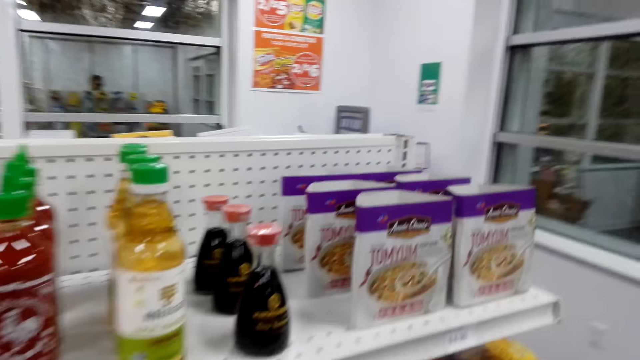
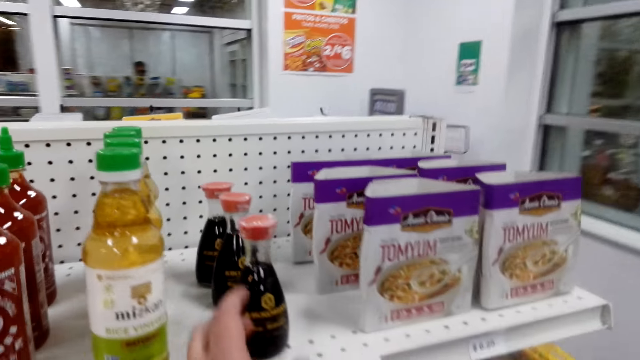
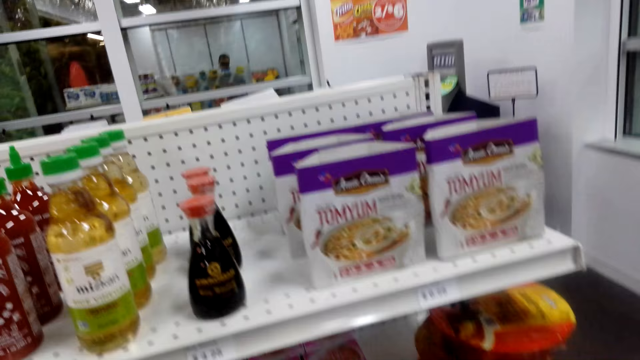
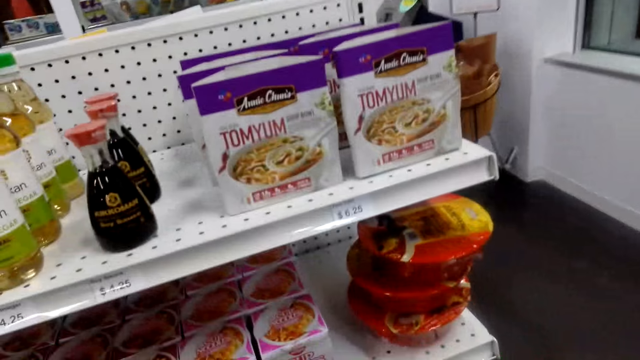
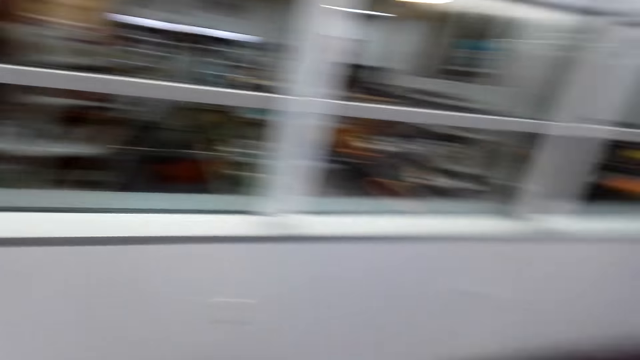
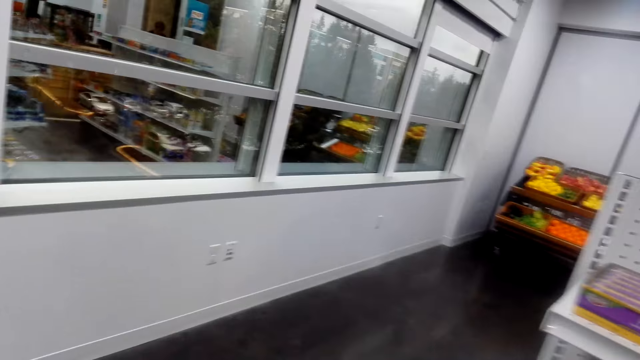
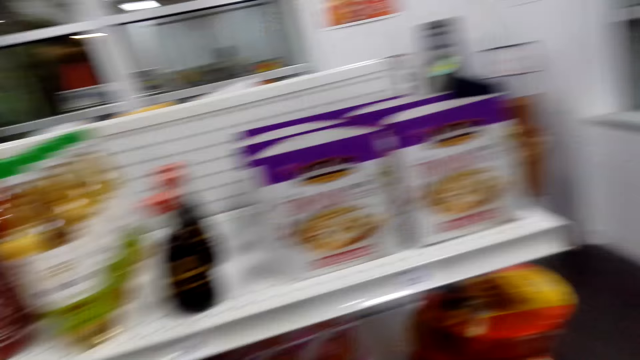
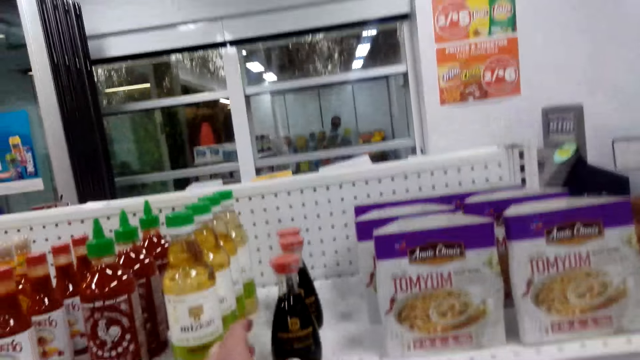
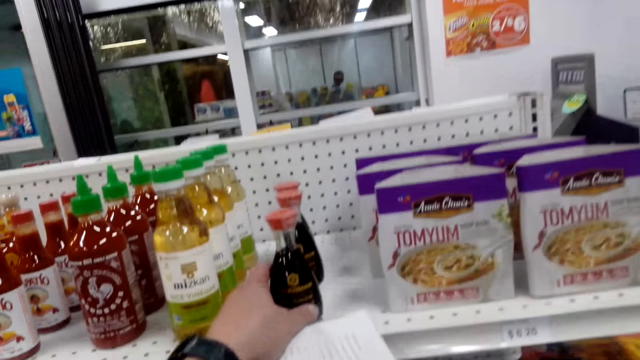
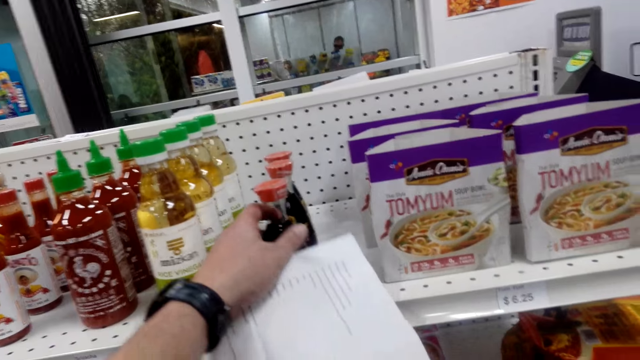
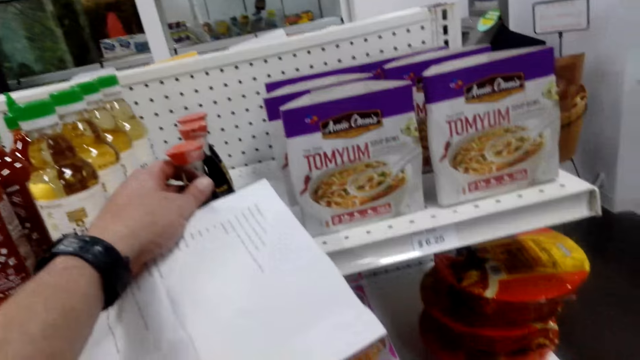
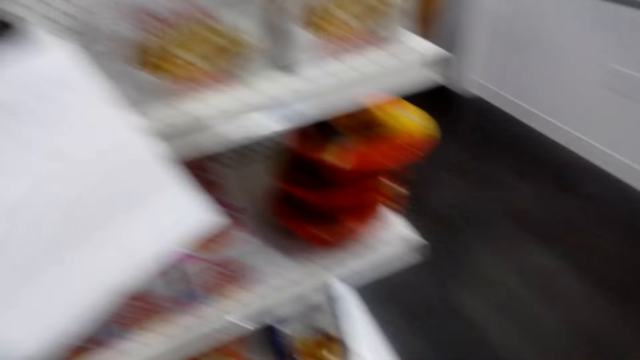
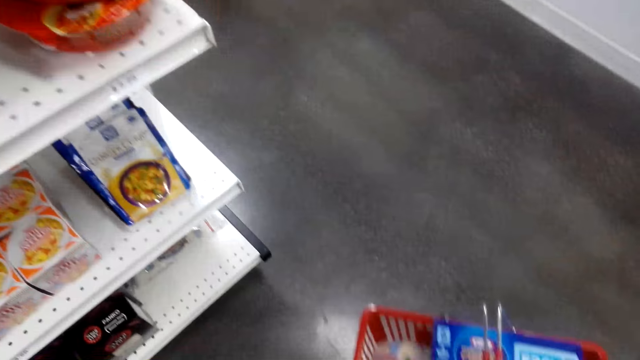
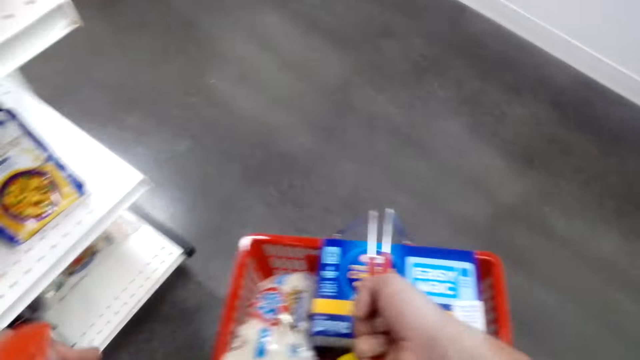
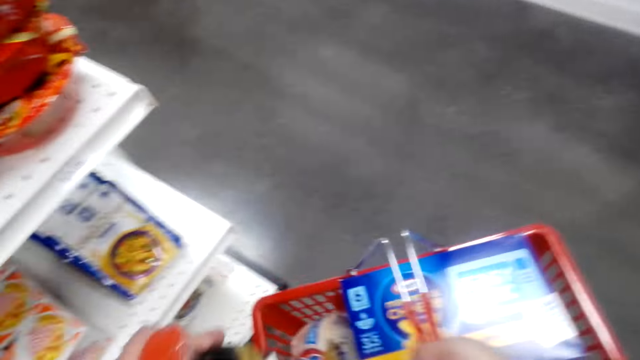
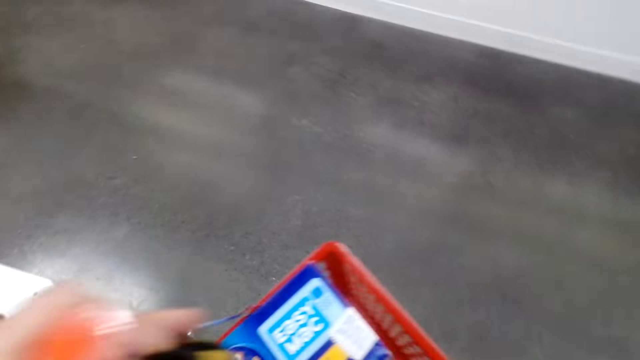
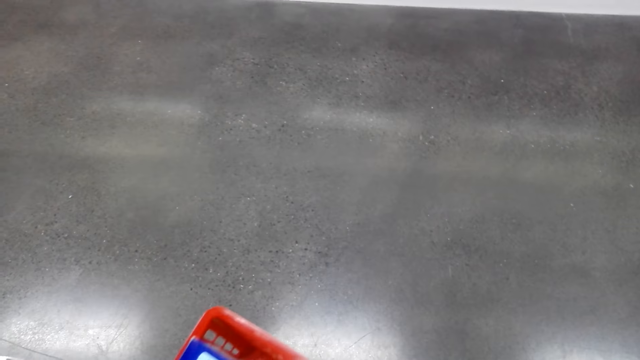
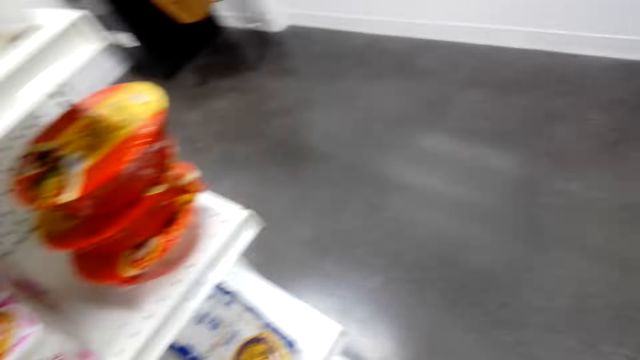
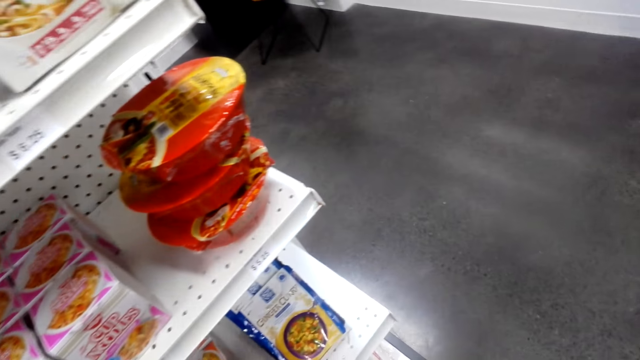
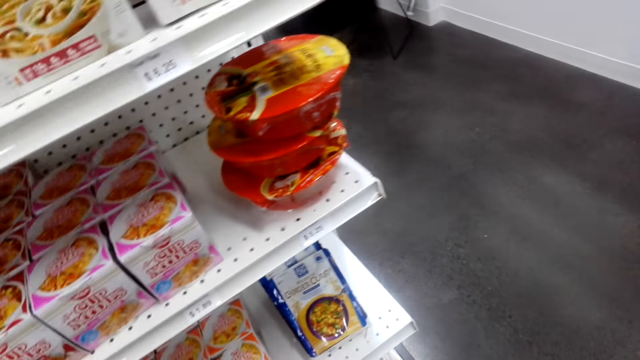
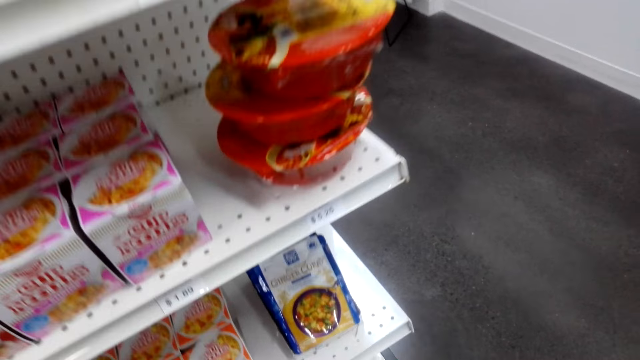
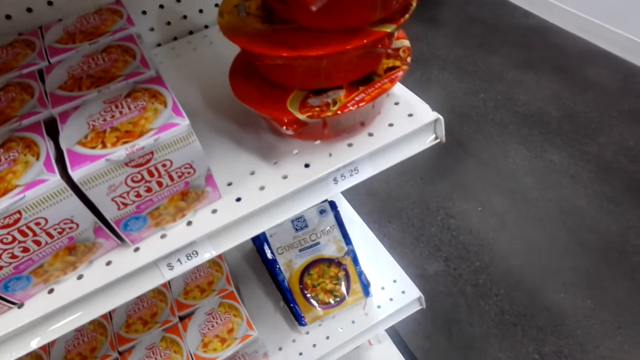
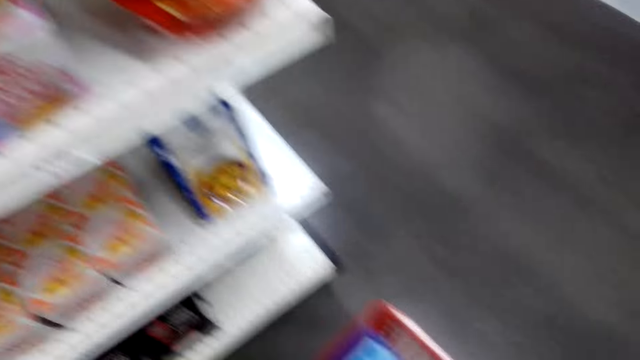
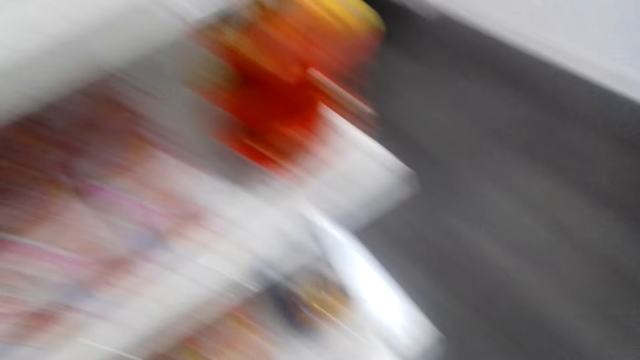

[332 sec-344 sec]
The camera wearer picks up a bottle of liquid. They put the bottle of liquid in the carrier.

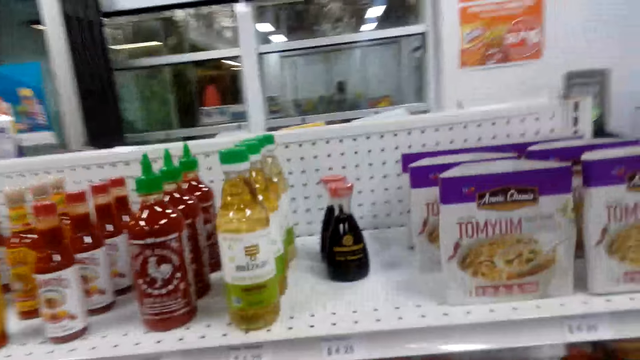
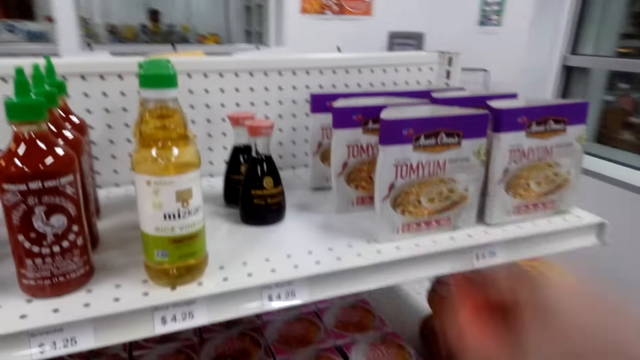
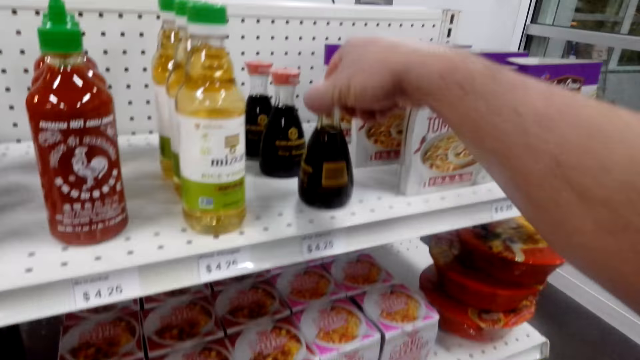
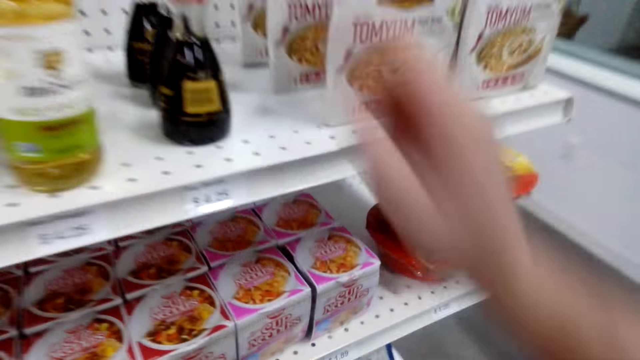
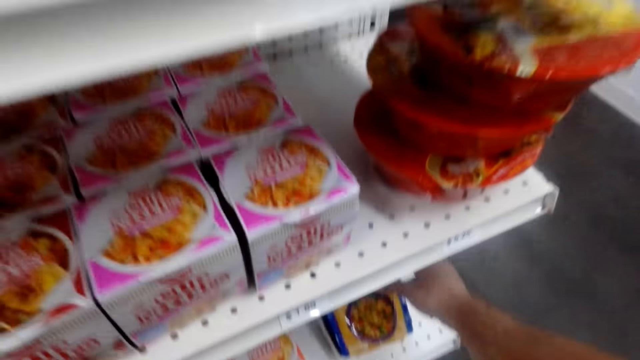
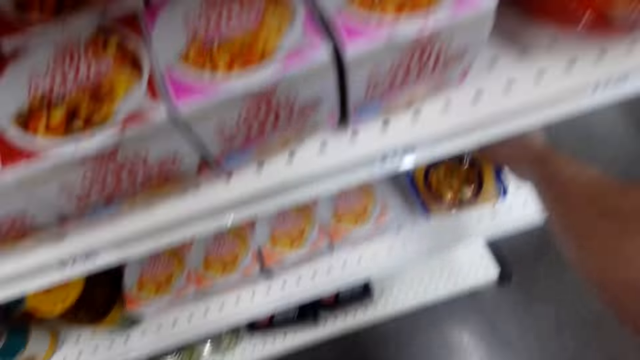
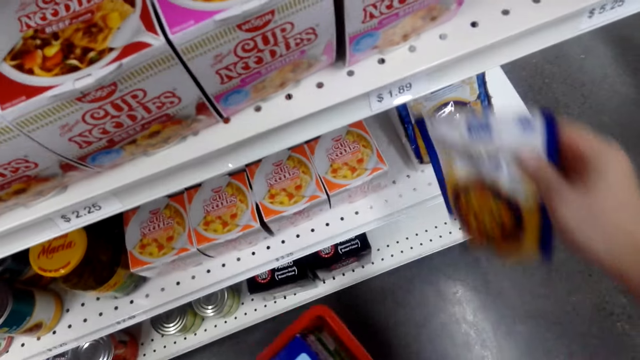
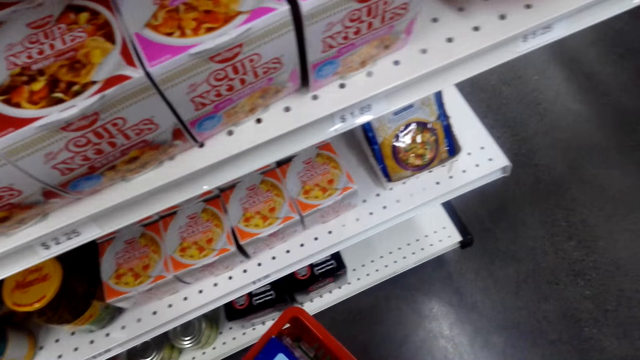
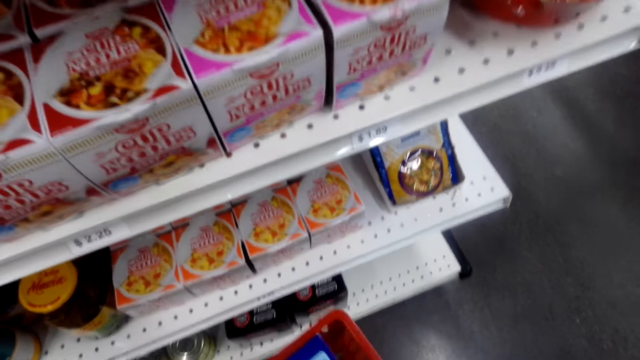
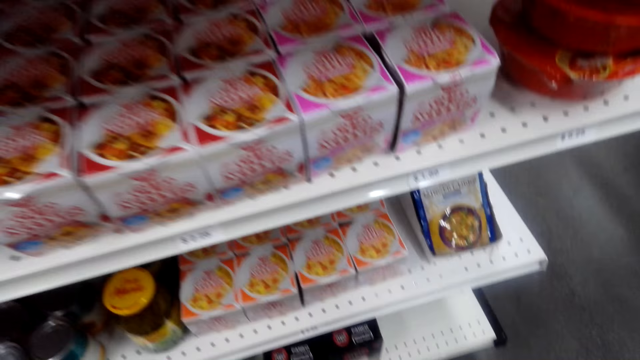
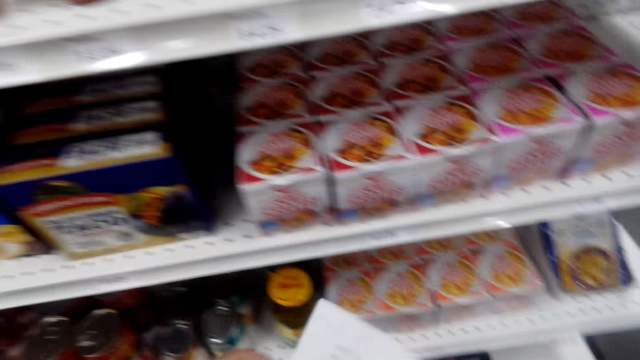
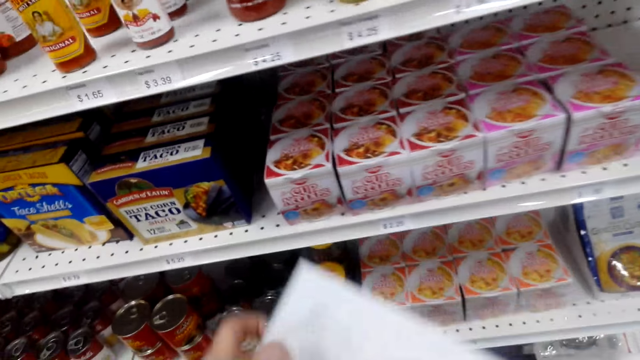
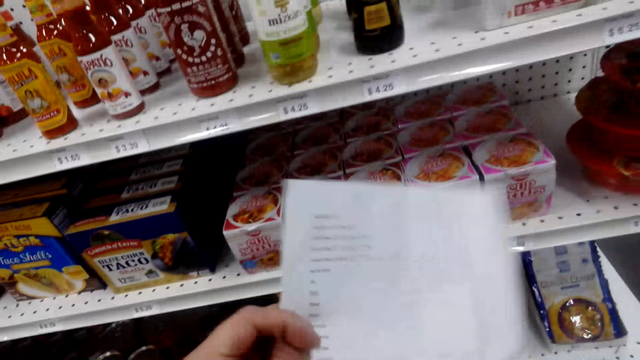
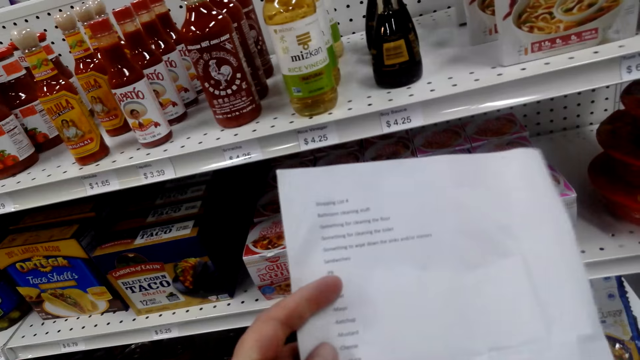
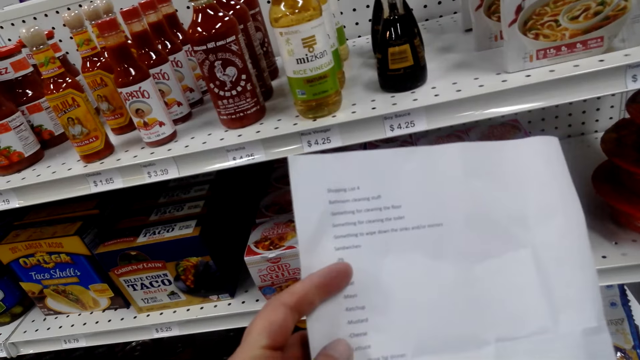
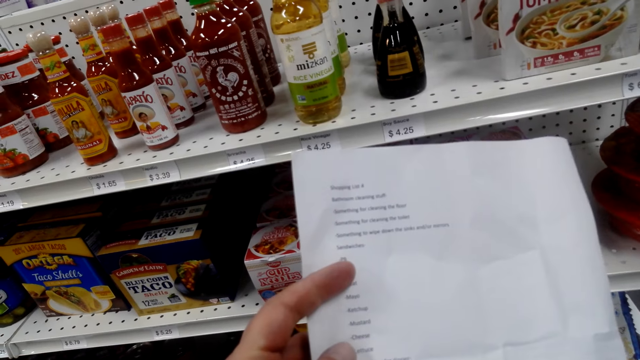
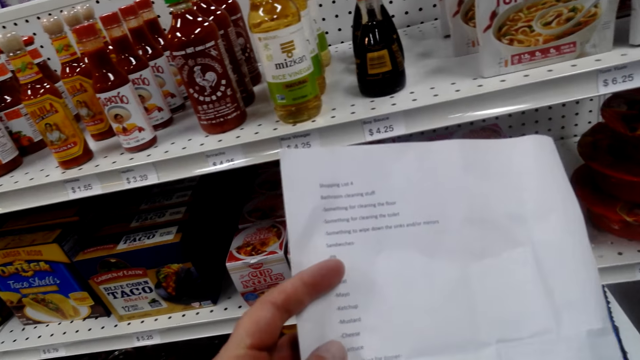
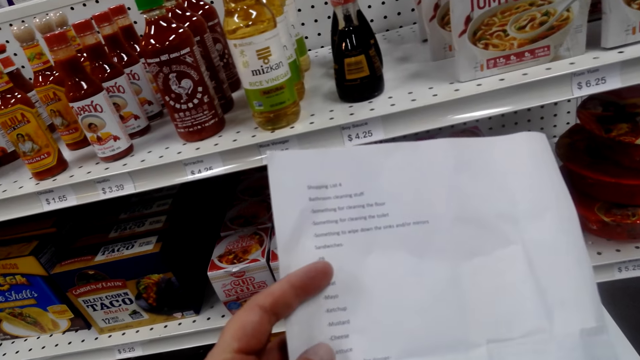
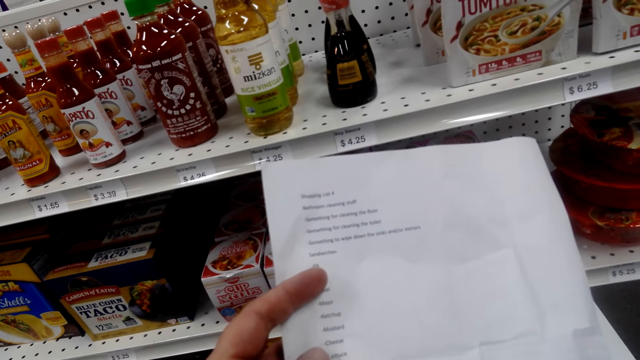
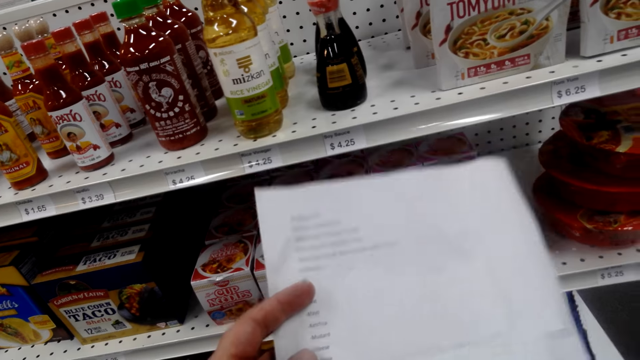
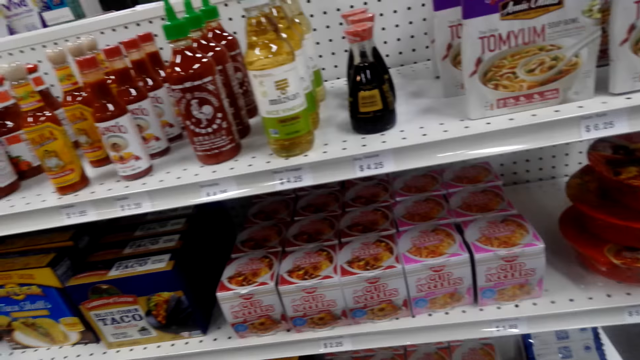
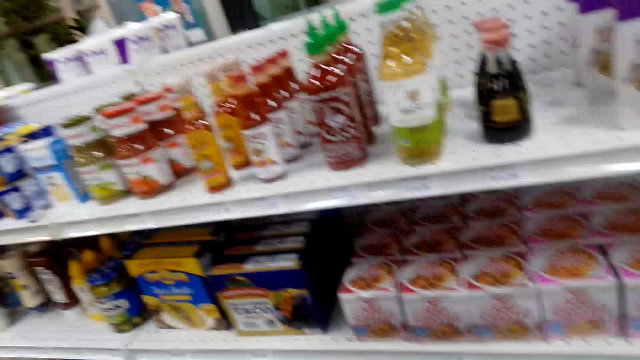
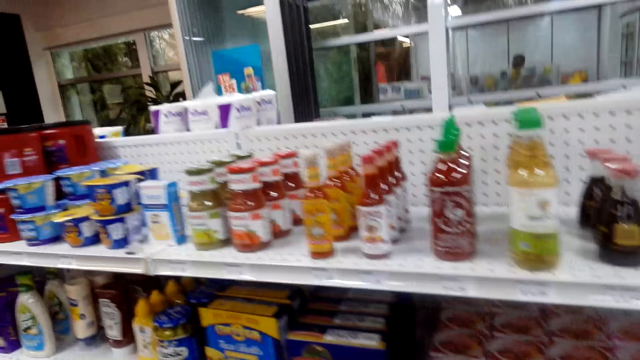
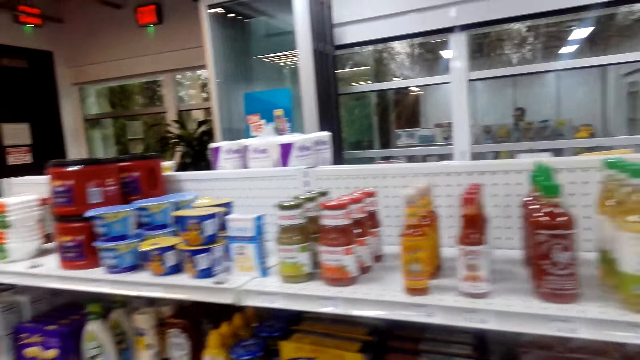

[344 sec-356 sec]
The camera wearer puts the bottle of liquid on the shelf. They pick up snacks and put the snacks in the carrier. They look at the paper and hold the paper. They lower the paper.
